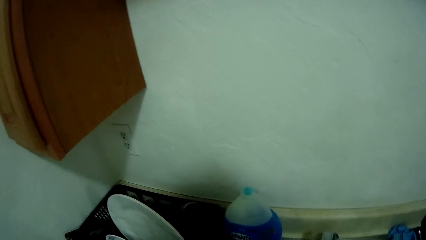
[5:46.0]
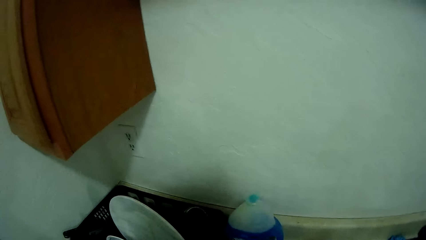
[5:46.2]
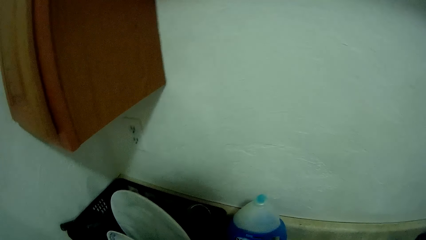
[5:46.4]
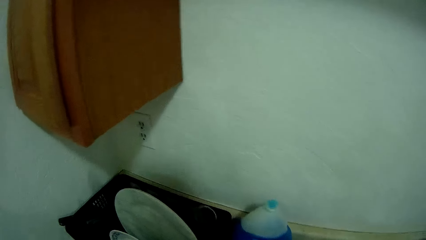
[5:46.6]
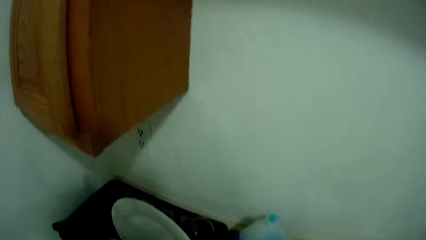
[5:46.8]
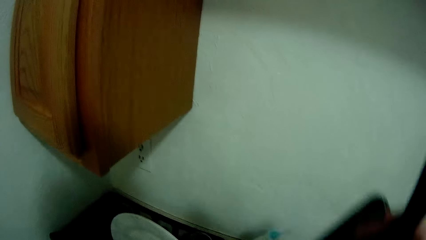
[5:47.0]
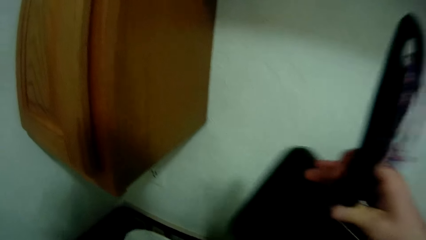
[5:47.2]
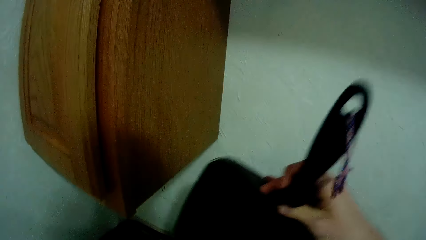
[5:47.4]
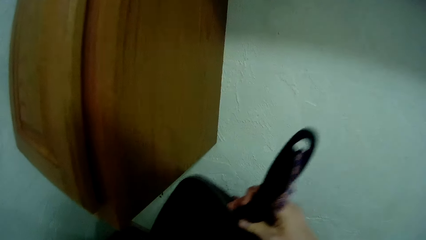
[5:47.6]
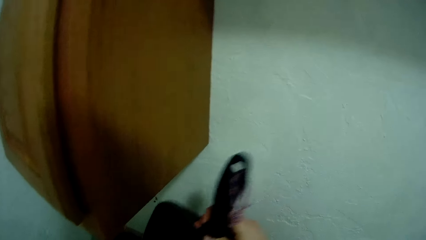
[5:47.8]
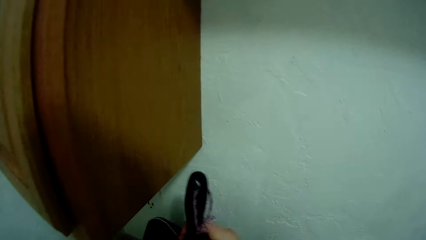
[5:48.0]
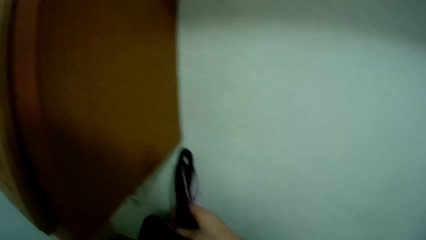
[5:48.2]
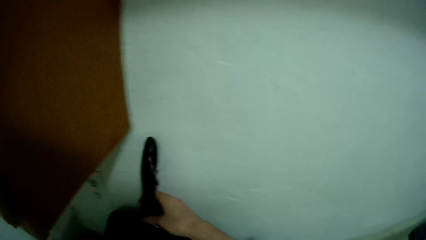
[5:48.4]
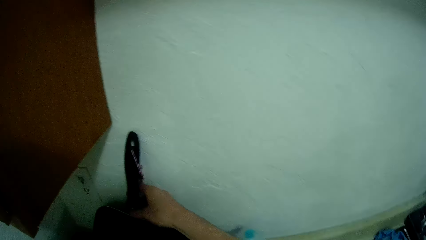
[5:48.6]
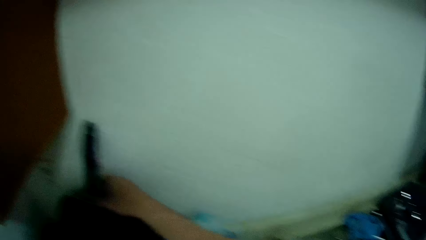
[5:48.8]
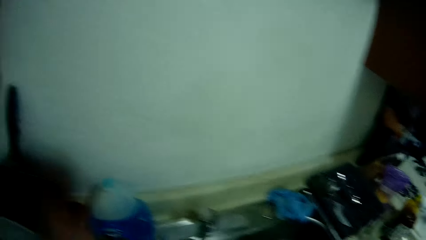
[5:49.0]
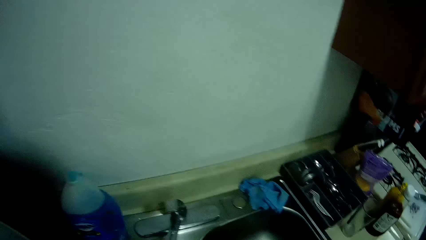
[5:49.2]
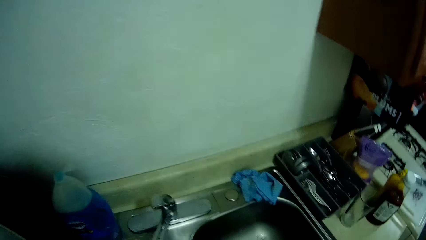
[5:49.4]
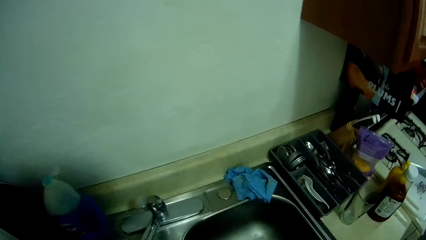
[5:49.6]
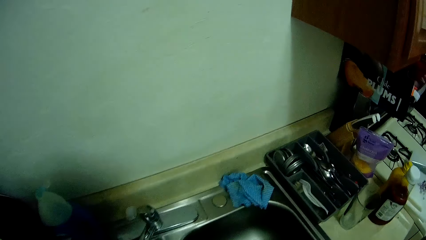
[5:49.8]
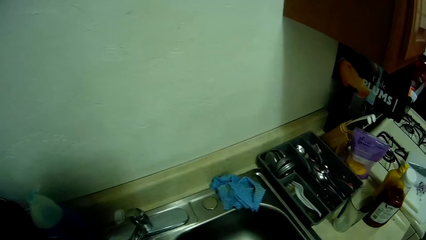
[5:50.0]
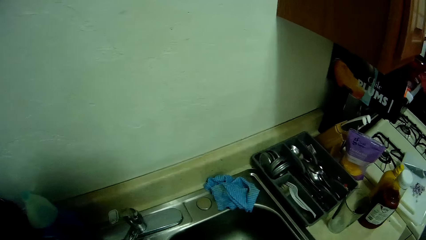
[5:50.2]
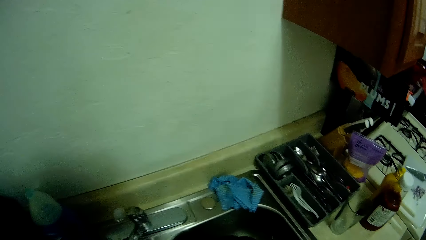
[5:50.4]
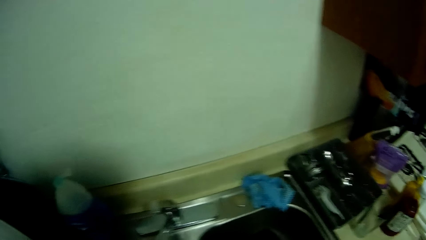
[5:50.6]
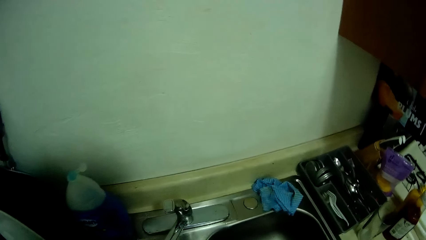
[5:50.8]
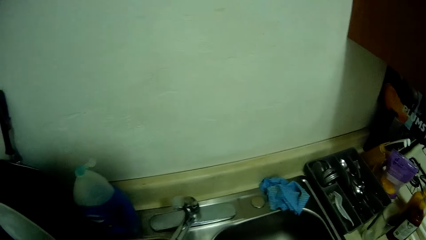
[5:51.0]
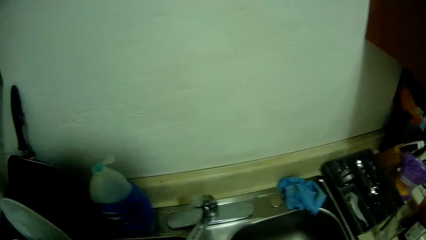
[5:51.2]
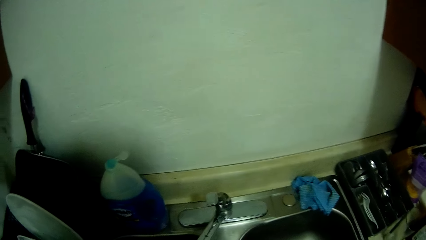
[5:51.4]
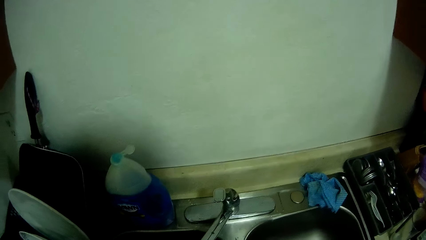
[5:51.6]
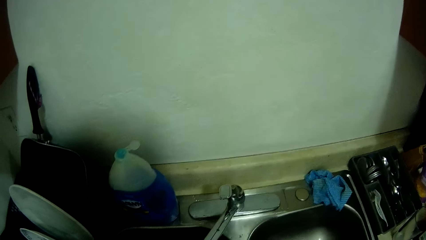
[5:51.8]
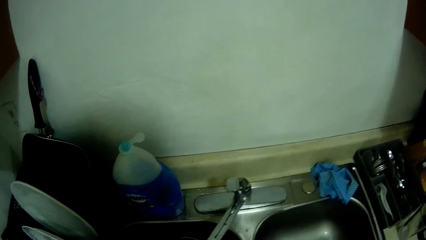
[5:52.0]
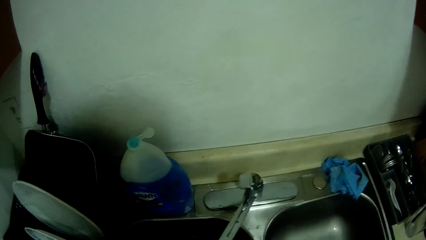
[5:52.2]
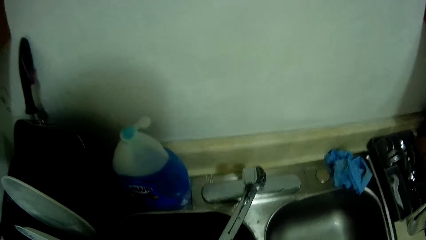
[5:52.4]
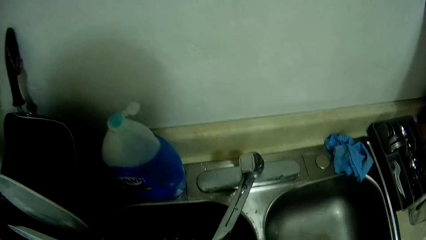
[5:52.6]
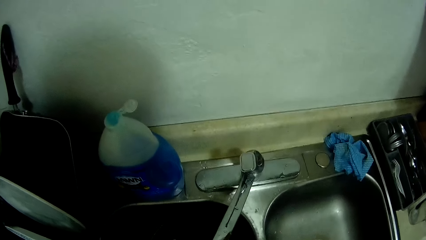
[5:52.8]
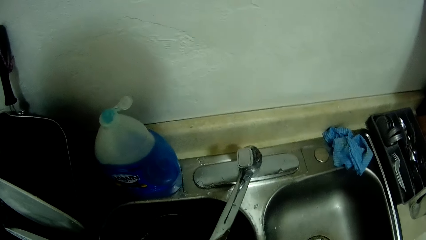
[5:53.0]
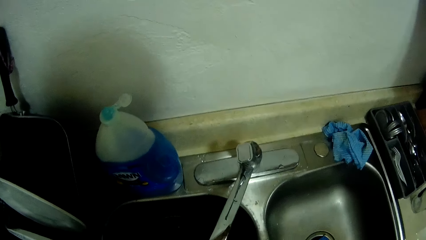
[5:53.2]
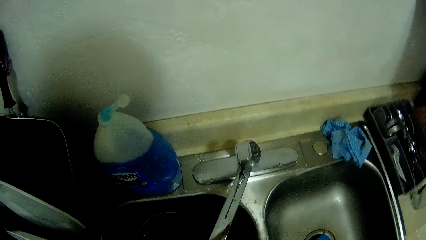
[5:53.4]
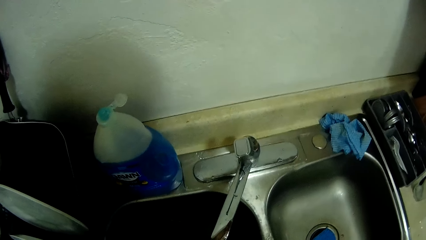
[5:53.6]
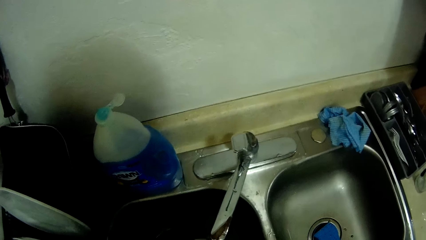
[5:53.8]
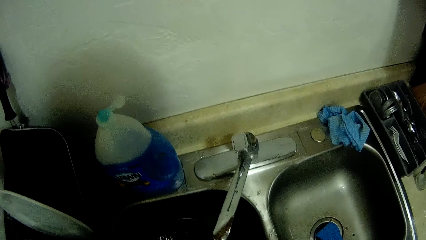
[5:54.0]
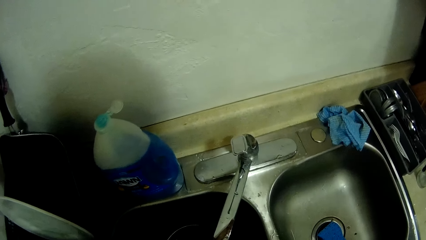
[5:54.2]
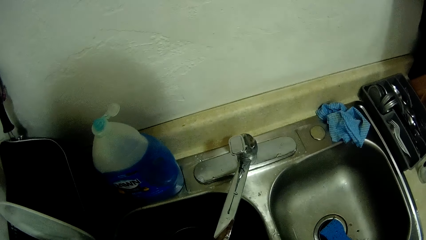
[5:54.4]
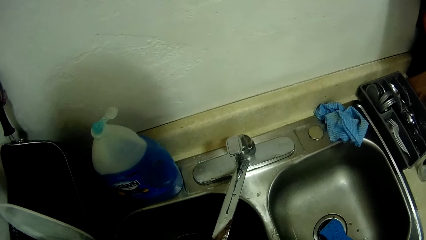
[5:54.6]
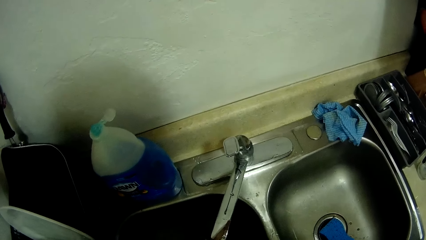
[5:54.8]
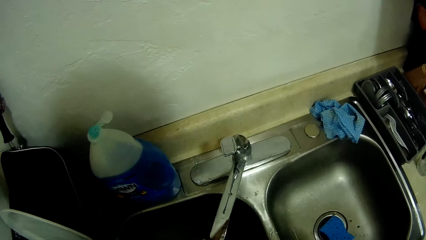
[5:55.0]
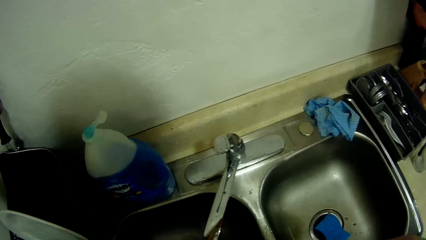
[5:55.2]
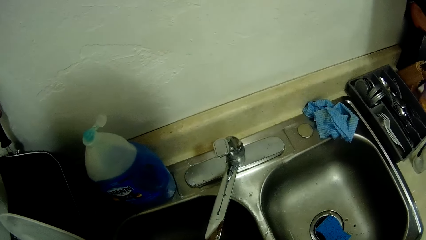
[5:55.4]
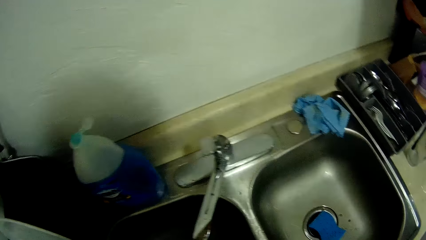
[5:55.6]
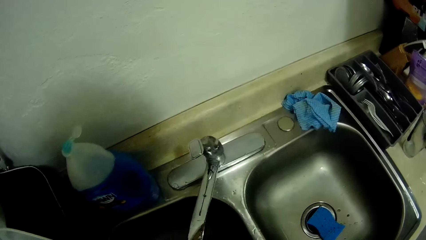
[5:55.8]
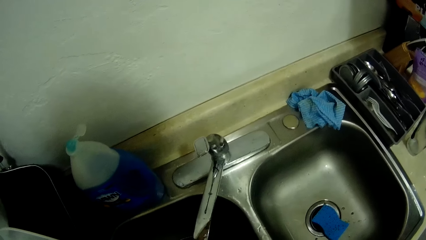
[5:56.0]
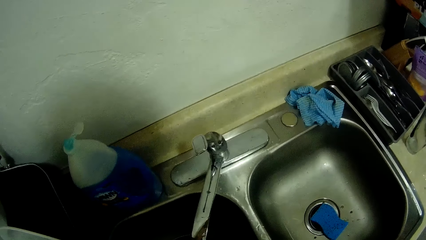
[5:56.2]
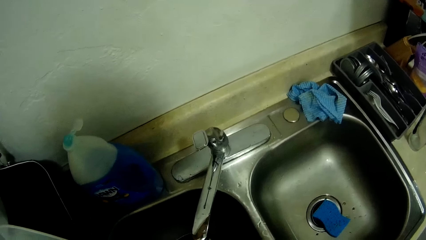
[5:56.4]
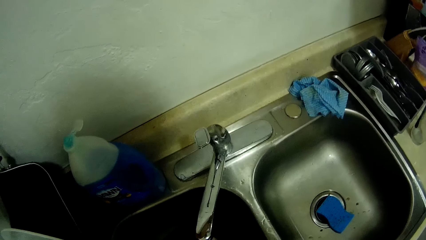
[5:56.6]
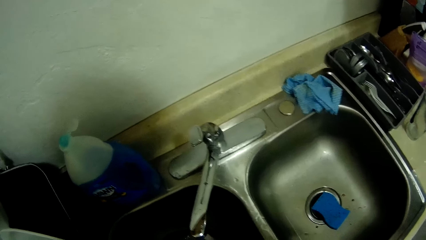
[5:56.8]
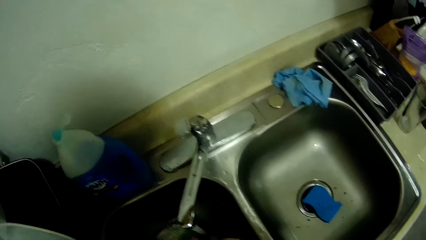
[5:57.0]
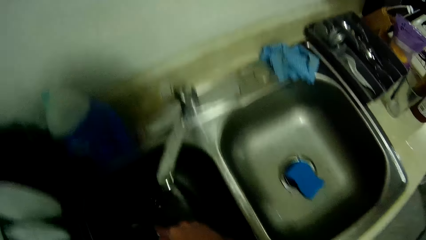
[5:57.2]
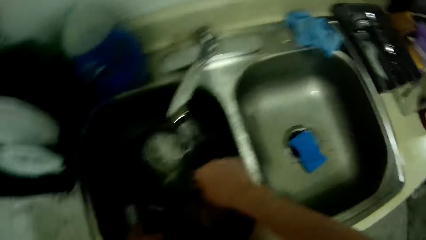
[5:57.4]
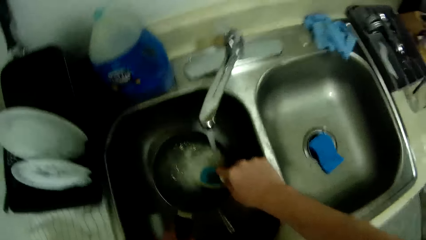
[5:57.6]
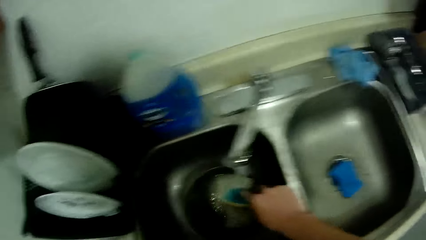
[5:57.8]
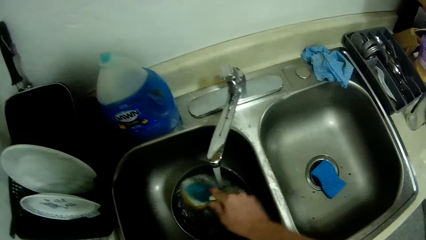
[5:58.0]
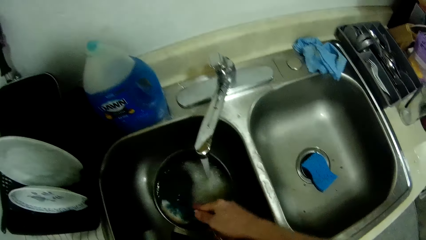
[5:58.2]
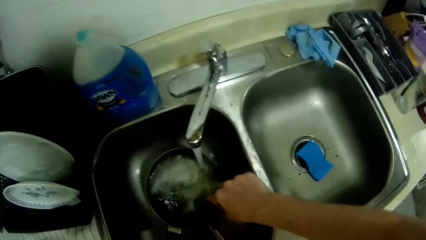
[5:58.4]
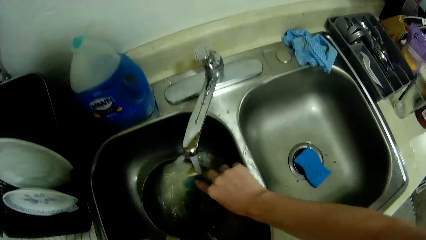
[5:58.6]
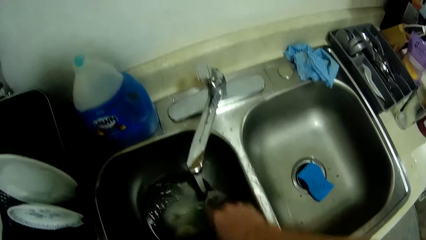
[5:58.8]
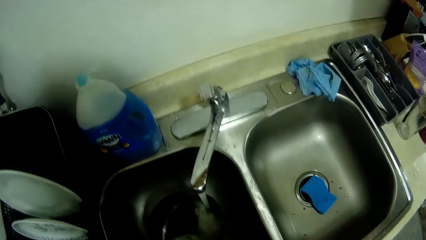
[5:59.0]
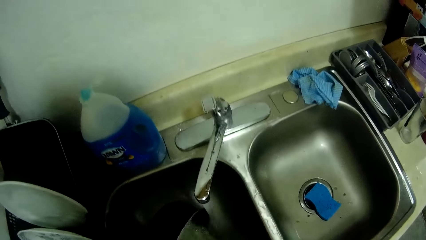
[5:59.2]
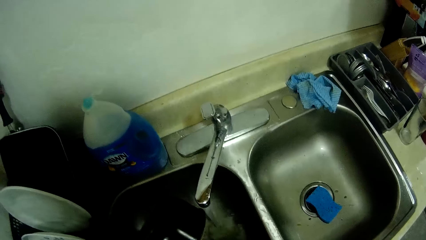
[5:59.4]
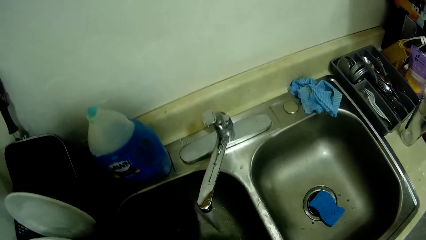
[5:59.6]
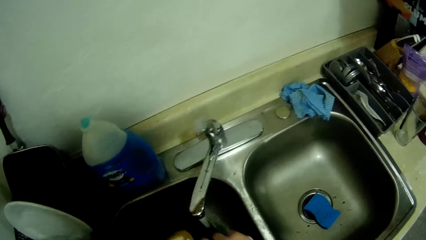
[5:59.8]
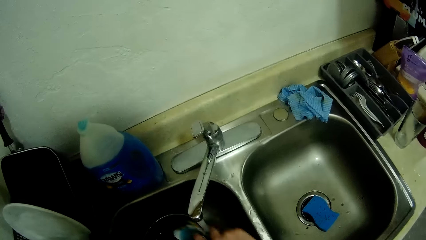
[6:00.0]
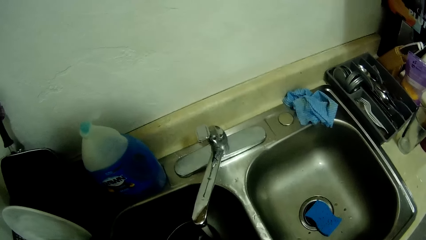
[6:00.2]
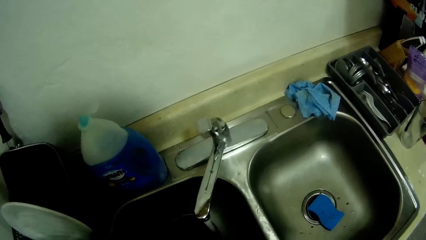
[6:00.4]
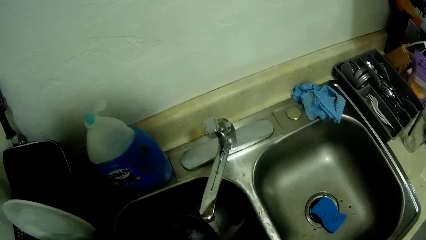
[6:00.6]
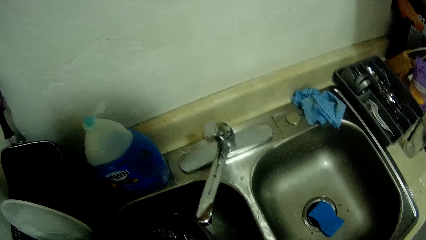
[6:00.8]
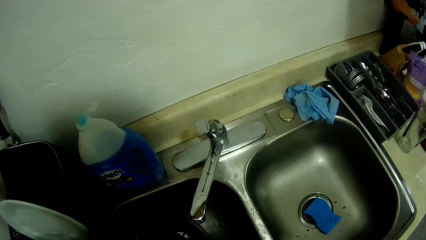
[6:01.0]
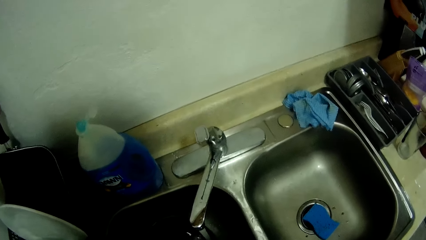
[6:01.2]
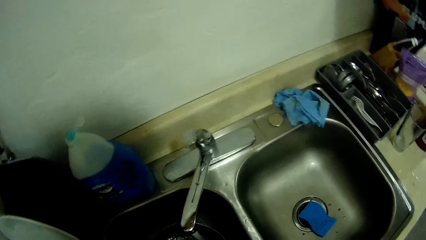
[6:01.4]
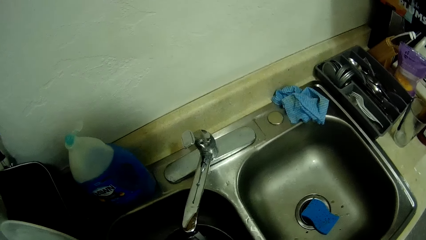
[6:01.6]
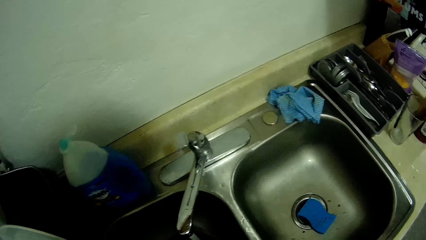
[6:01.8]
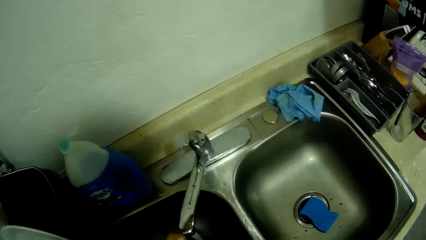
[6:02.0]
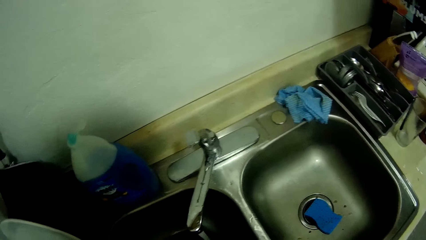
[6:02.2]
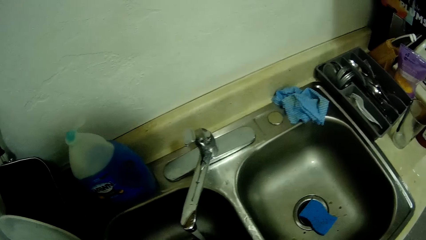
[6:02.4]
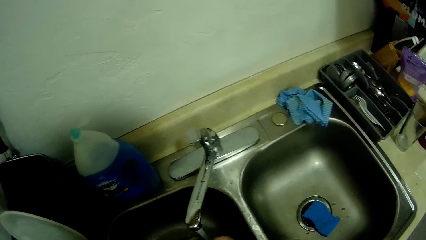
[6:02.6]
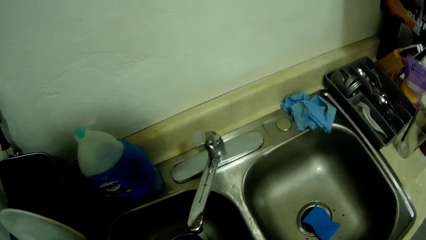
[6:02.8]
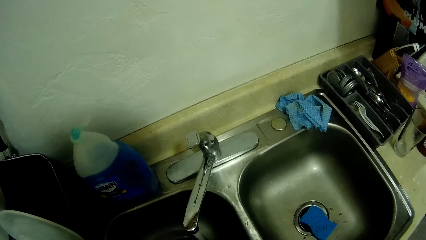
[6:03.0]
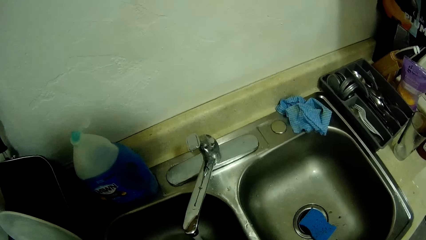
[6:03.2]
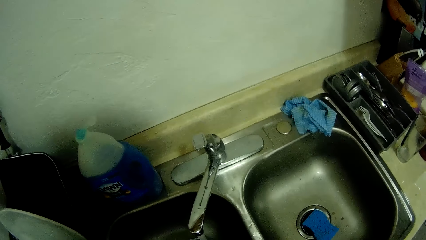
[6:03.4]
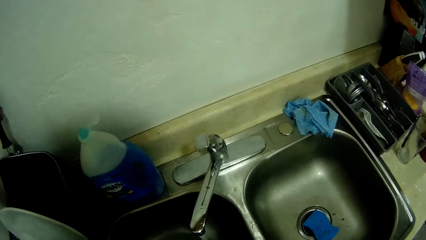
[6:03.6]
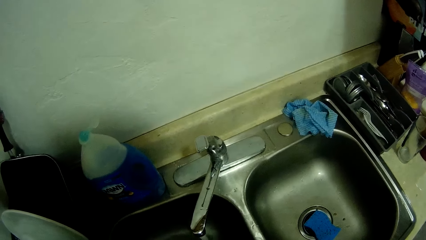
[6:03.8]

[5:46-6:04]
The camera wearer puts the frying pan in the plate rack on the countertop with his right hand. He looks at the sink. He washes a pot in the sink with a sponge in his right hand.
